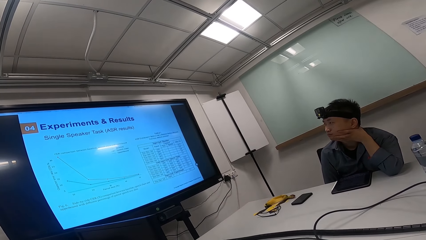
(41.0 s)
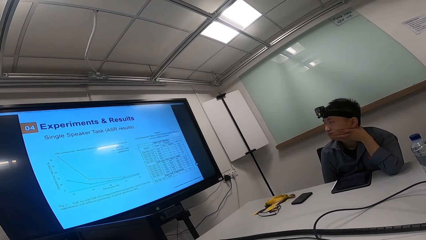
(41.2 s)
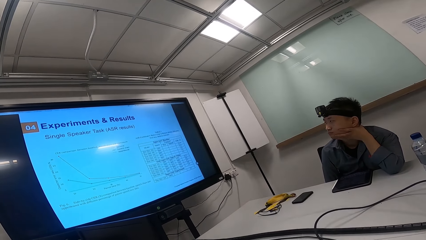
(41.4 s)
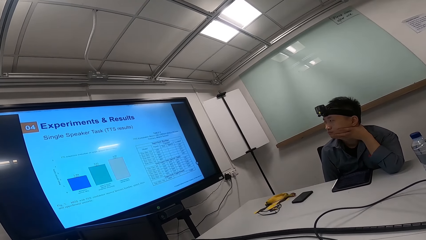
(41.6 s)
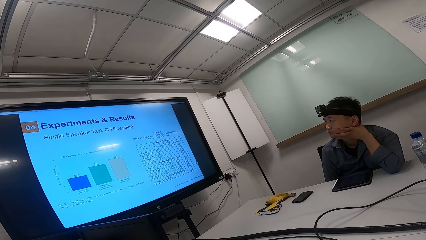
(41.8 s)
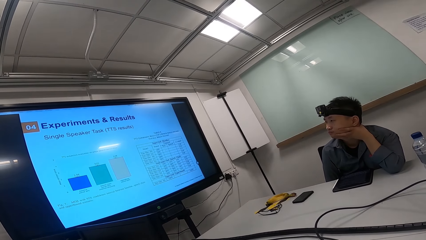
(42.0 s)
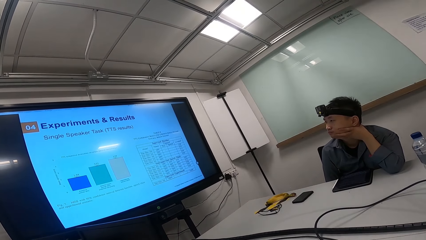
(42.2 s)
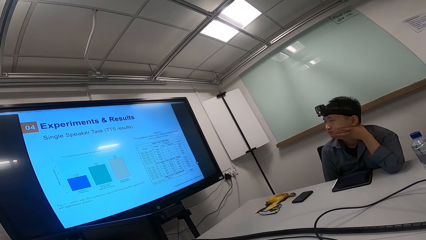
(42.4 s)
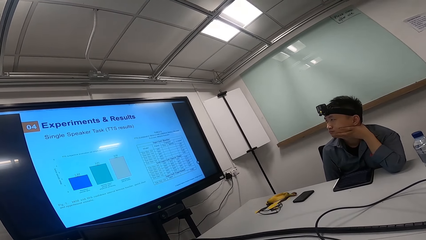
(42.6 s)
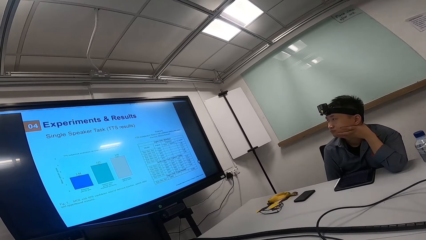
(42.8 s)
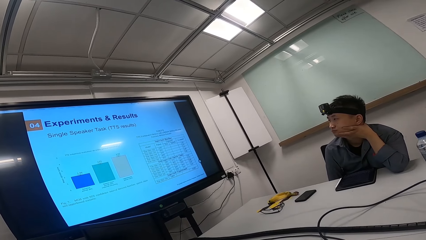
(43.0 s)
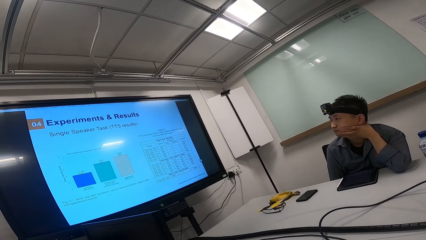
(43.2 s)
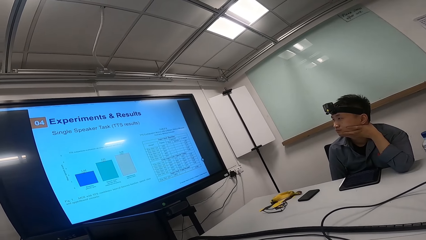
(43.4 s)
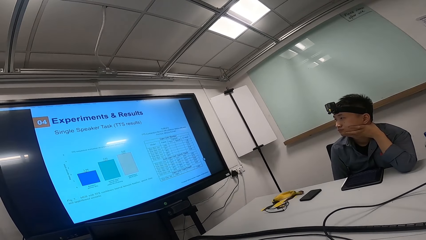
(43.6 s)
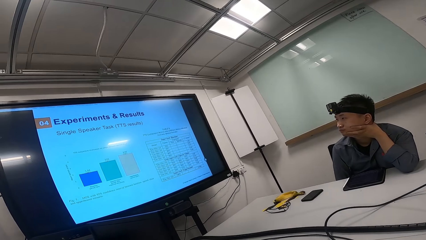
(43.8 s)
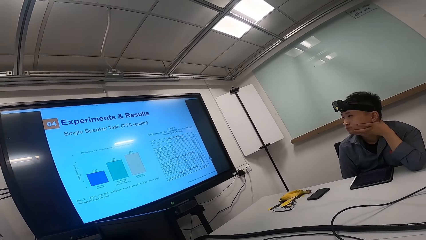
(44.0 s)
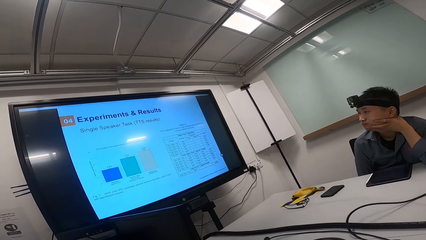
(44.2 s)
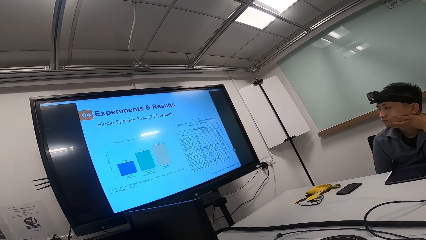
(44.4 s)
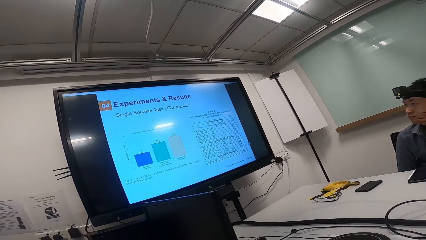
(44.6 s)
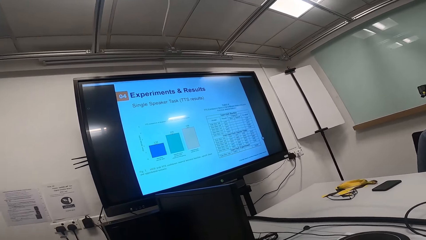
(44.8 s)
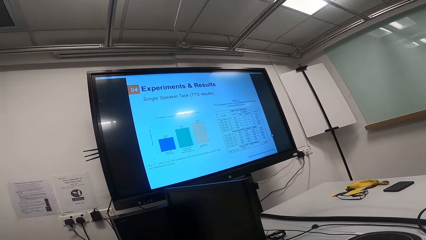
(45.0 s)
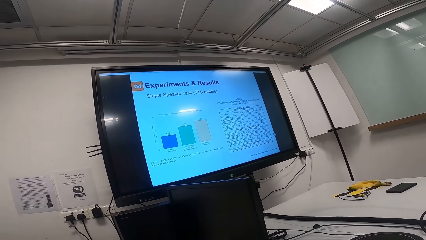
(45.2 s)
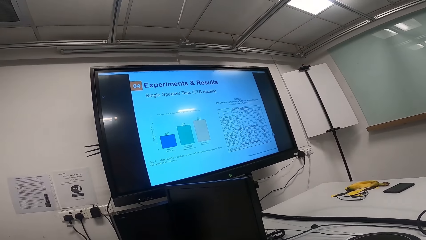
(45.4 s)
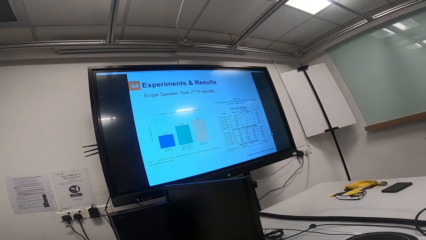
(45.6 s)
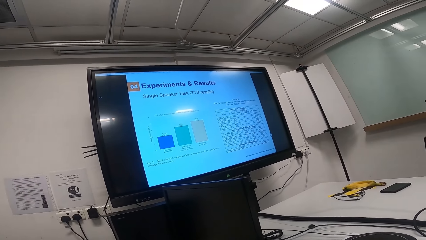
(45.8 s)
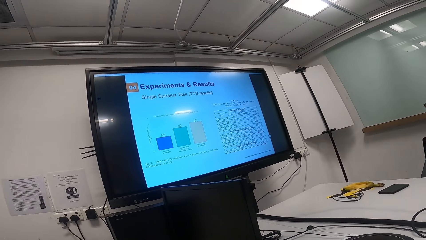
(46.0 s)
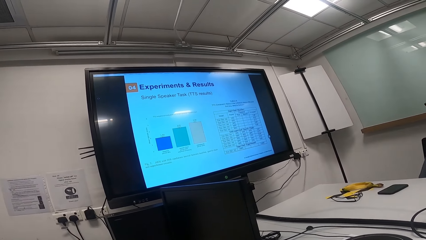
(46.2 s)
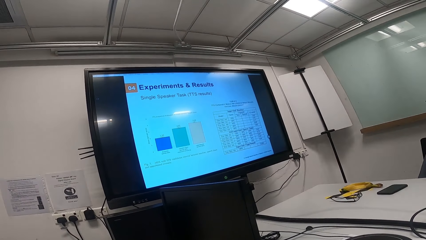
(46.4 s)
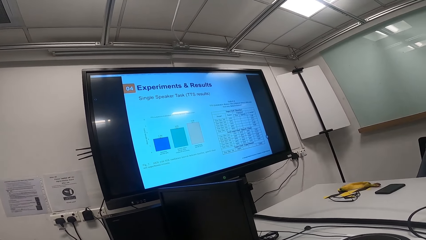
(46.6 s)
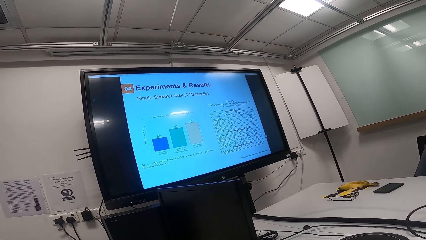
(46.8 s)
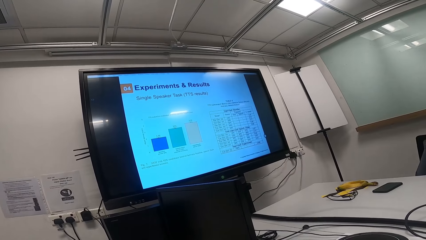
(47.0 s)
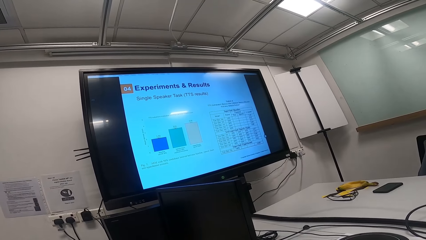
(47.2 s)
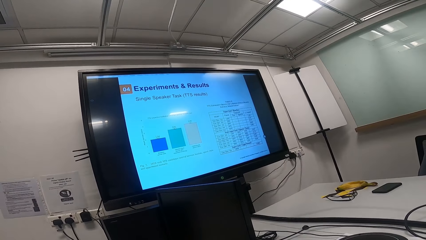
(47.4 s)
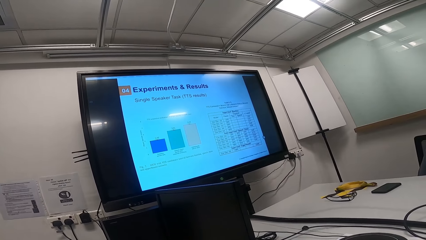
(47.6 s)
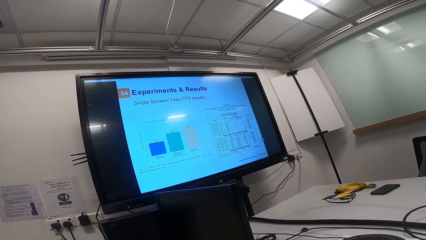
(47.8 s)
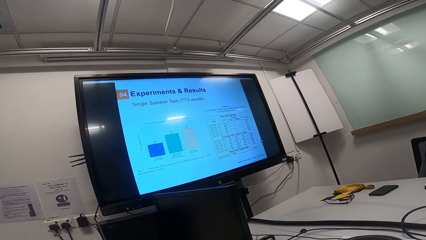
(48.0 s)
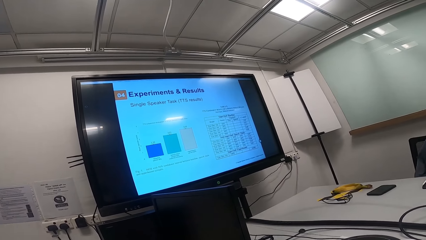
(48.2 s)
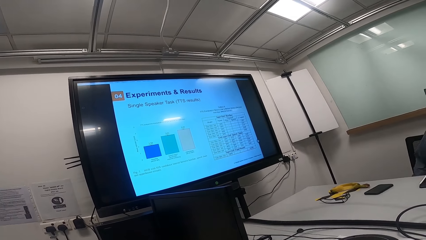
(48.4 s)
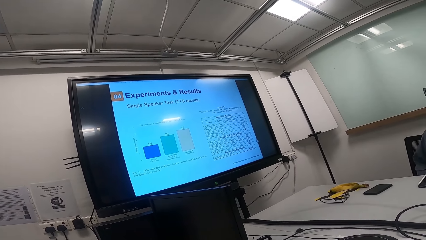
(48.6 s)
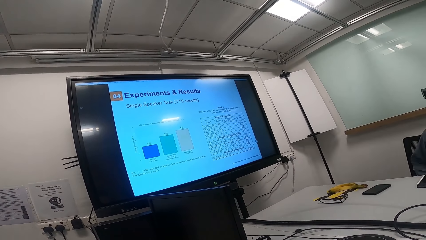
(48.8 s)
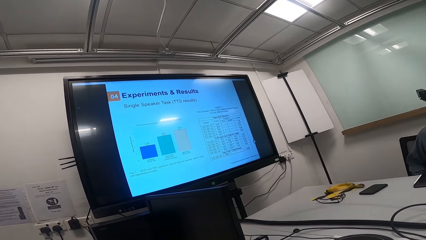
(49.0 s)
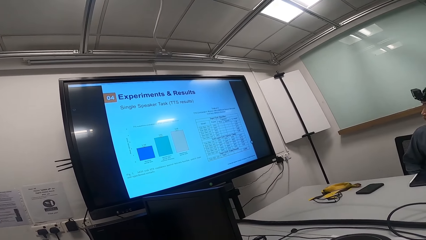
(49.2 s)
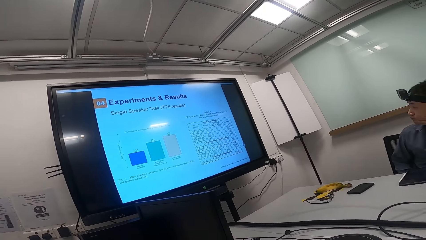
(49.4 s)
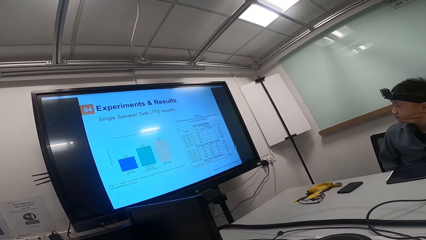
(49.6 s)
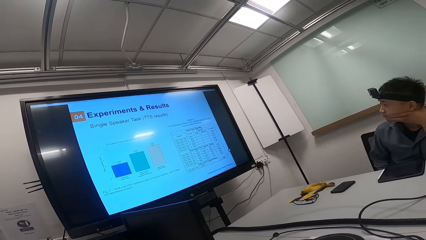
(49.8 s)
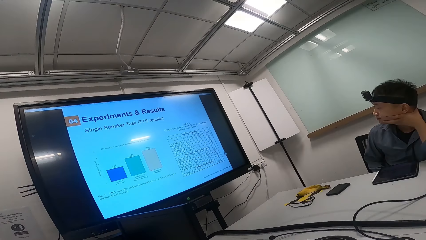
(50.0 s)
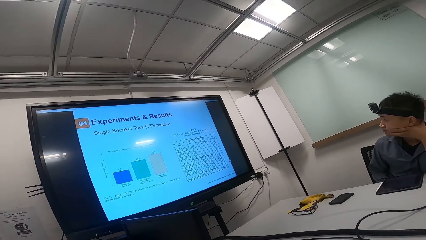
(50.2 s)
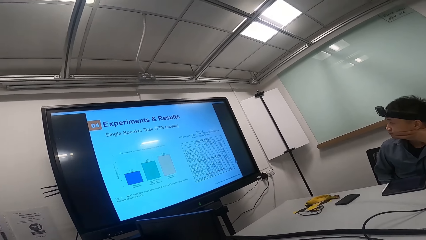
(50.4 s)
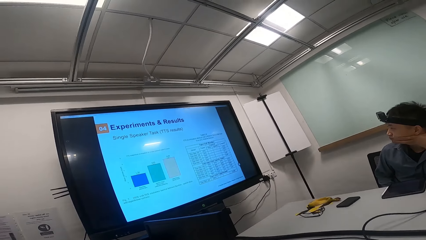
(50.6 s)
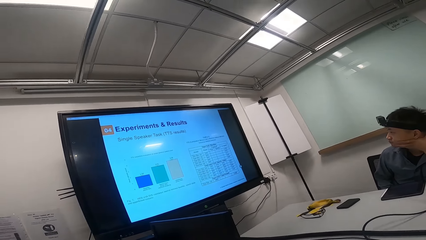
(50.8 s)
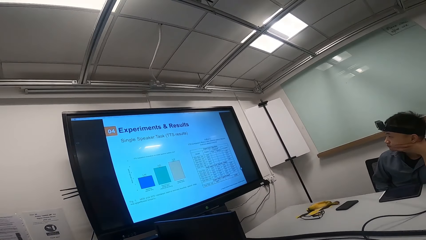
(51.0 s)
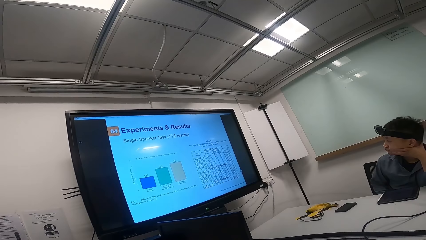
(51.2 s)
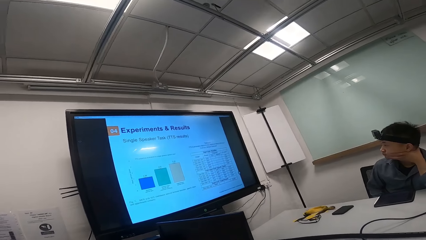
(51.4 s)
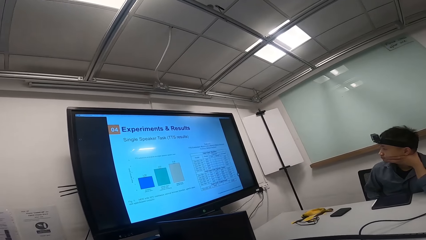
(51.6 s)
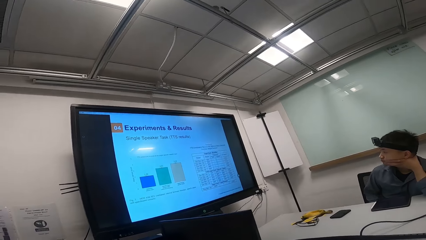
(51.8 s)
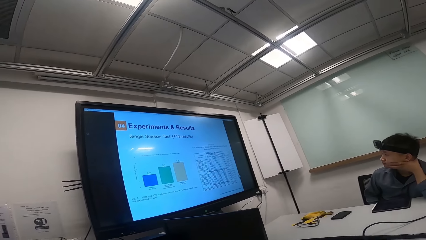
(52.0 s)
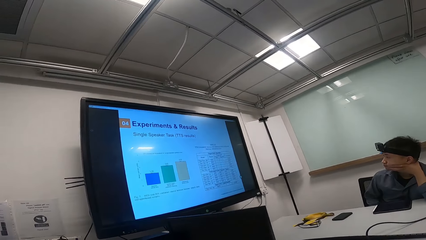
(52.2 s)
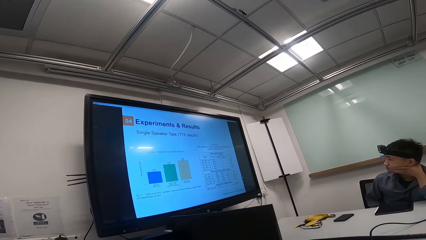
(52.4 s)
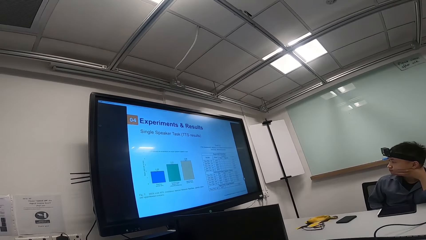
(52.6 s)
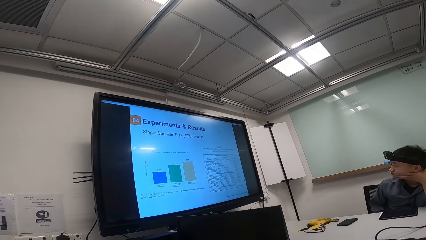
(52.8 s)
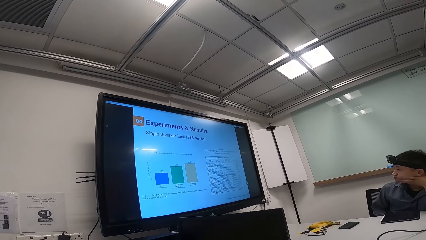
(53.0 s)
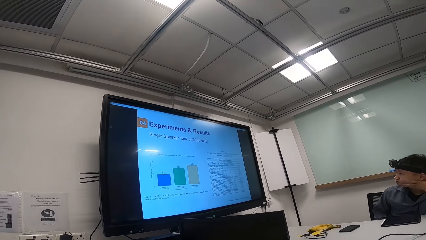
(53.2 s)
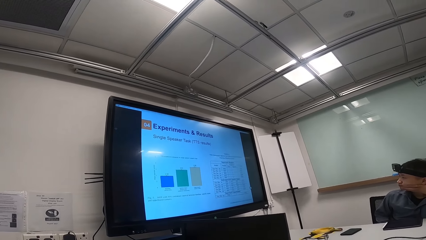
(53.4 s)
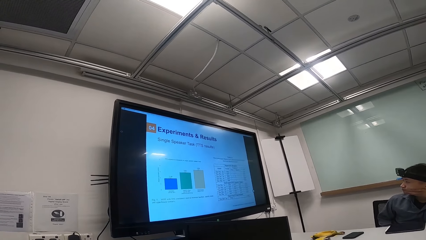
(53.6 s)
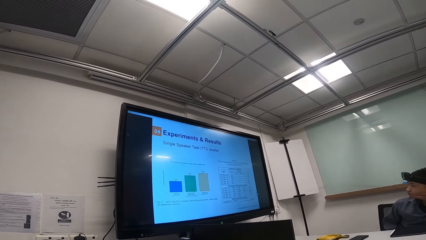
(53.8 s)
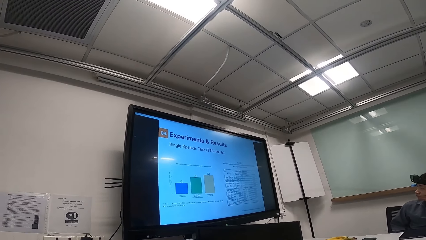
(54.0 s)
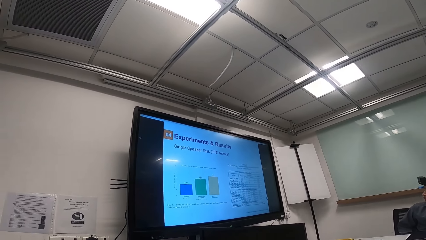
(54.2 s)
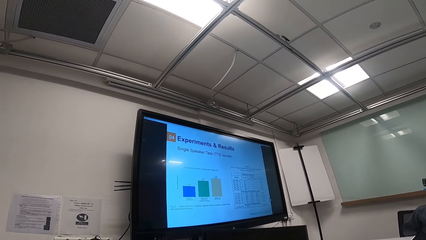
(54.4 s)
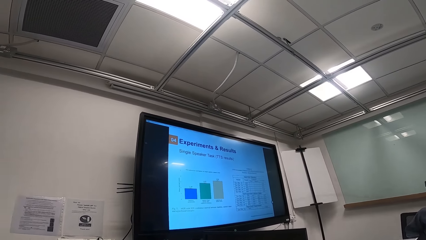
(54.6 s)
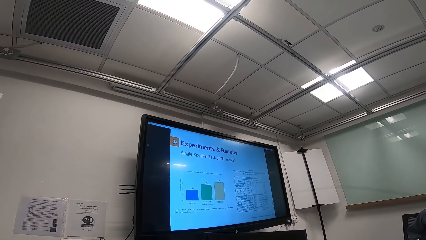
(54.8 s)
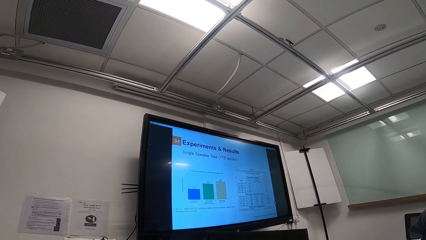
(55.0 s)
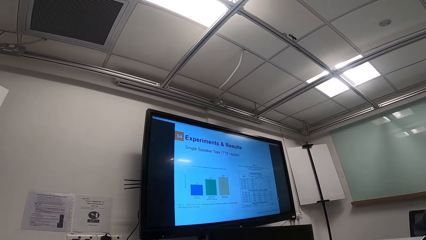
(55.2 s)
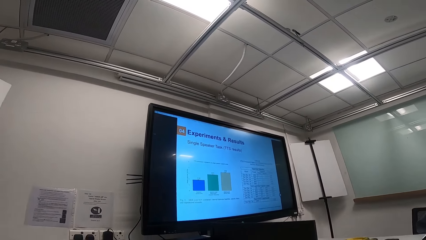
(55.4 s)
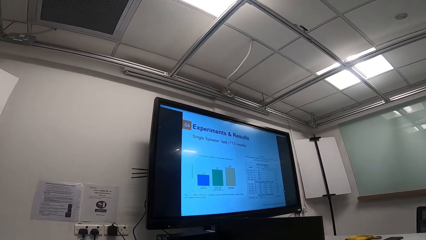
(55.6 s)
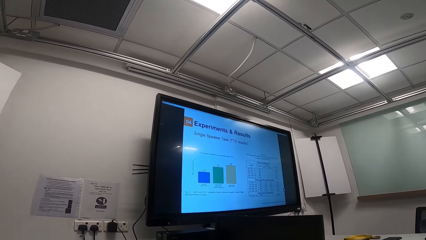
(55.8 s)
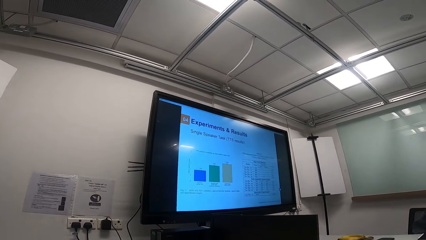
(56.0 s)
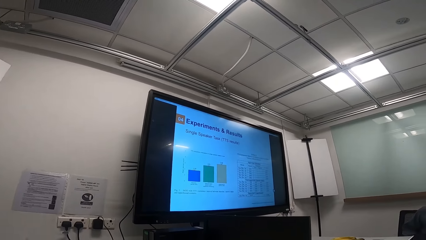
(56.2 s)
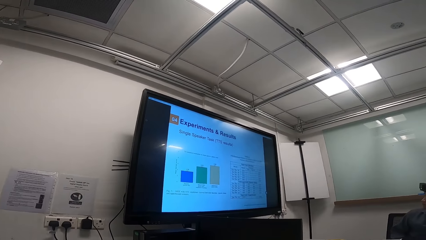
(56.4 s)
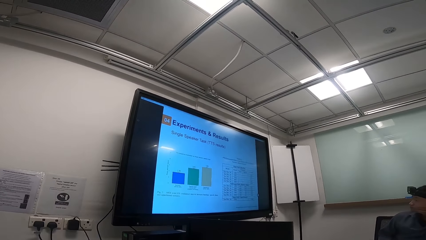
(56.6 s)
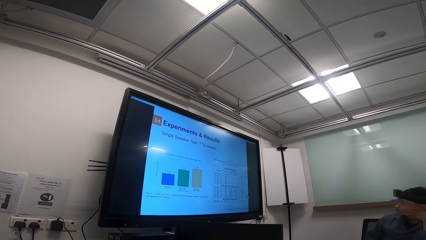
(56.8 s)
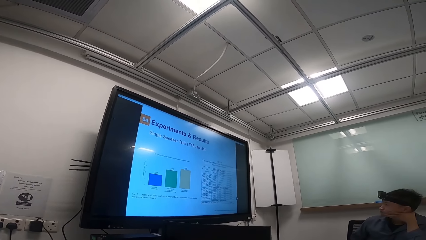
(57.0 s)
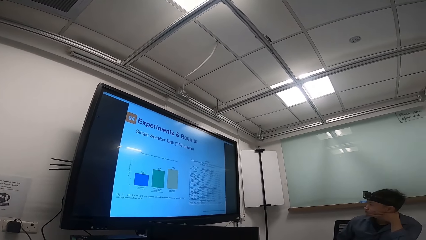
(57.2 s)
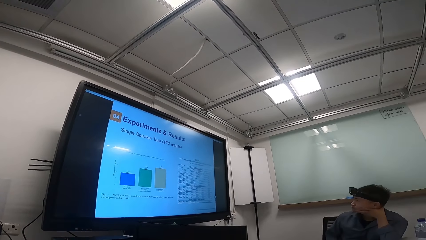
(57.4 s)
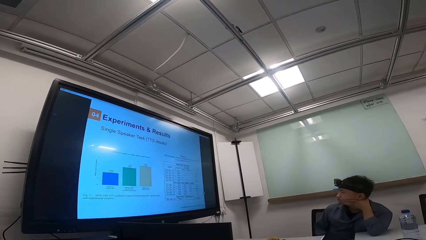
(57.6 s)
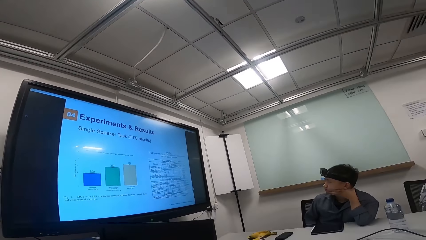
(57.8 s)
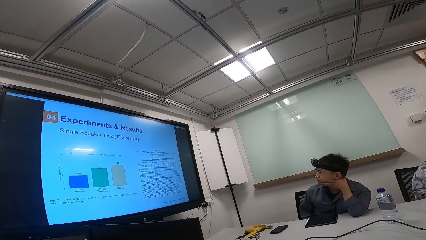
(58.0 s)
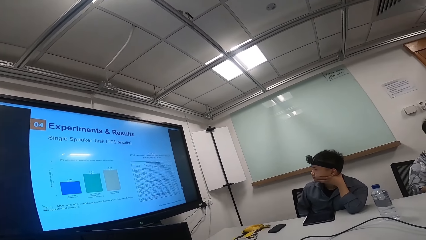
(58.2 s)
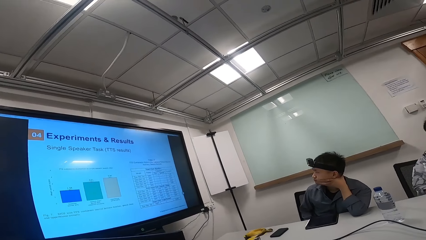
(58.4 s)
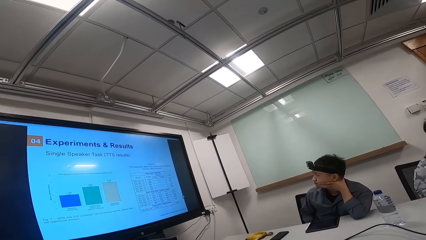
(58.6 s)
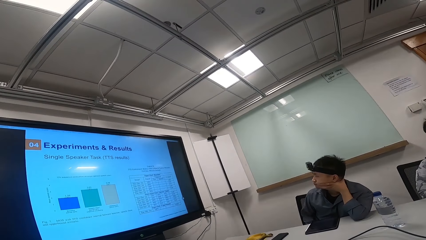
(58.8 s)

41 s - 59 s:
The camera wearer looks at the television.
